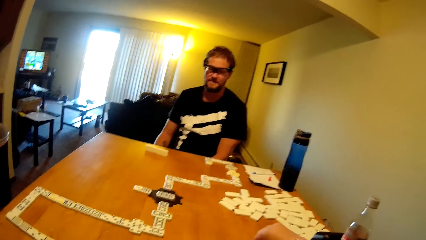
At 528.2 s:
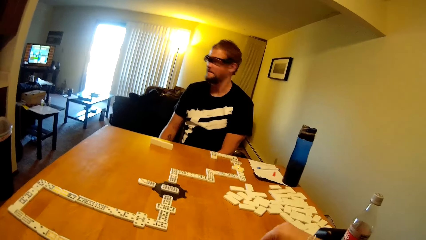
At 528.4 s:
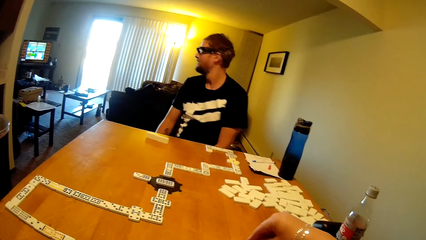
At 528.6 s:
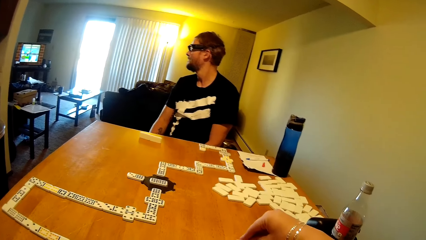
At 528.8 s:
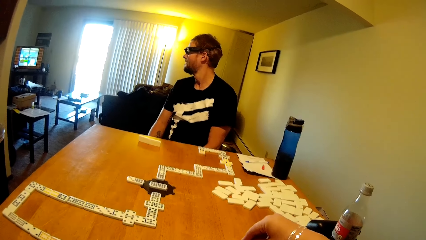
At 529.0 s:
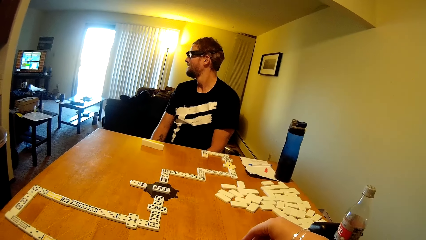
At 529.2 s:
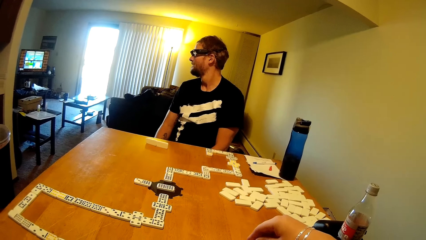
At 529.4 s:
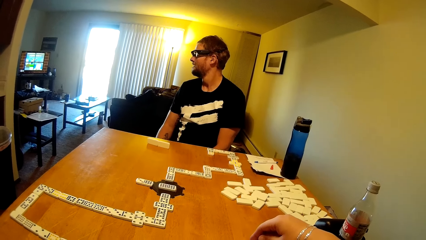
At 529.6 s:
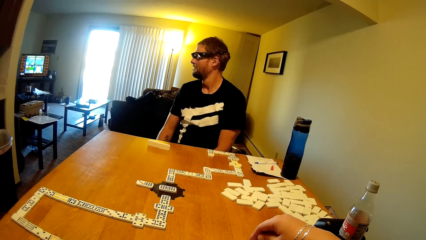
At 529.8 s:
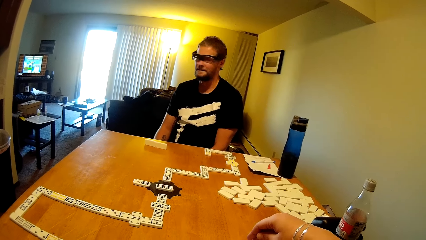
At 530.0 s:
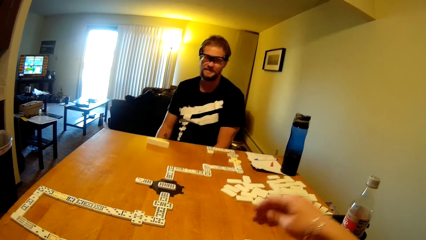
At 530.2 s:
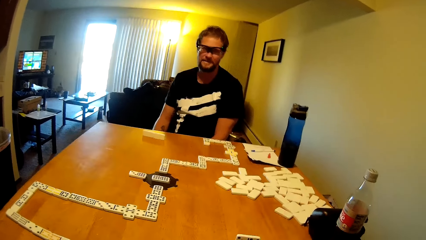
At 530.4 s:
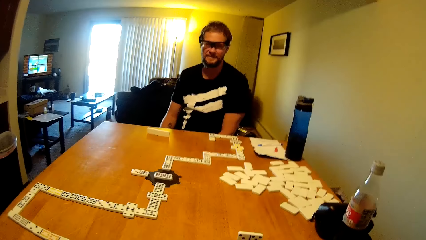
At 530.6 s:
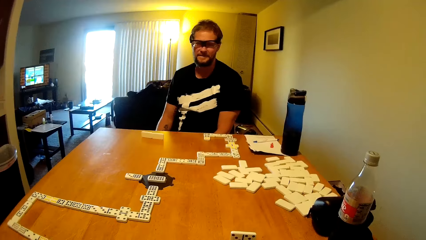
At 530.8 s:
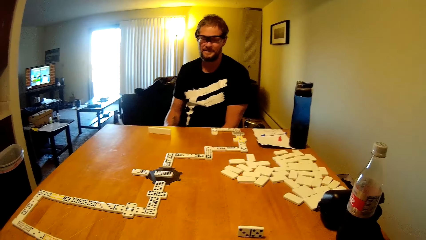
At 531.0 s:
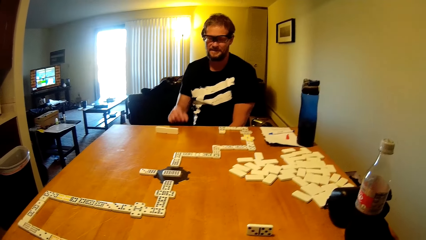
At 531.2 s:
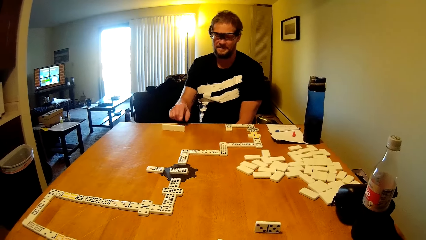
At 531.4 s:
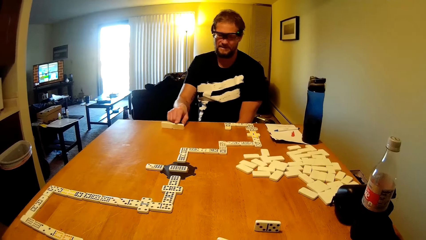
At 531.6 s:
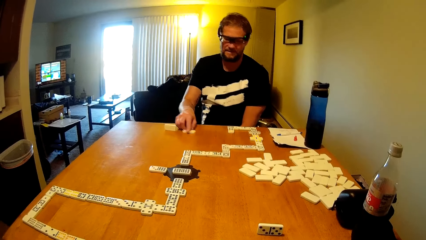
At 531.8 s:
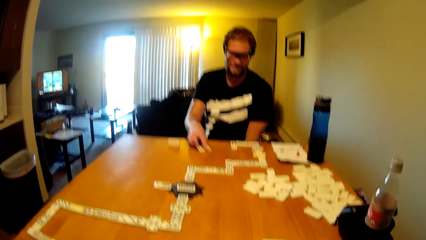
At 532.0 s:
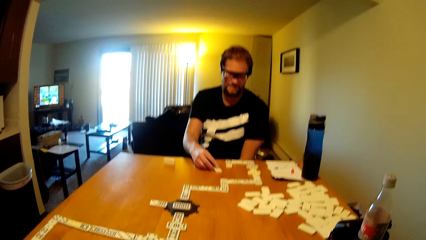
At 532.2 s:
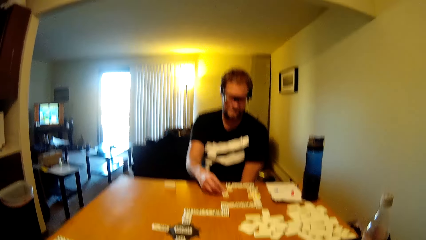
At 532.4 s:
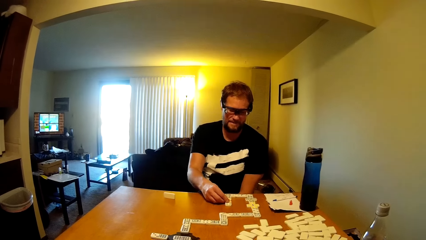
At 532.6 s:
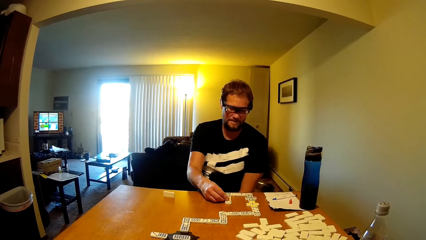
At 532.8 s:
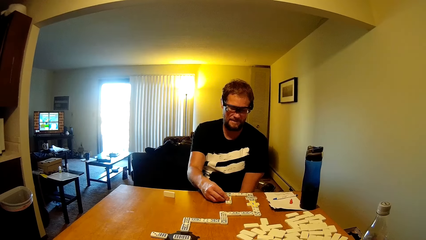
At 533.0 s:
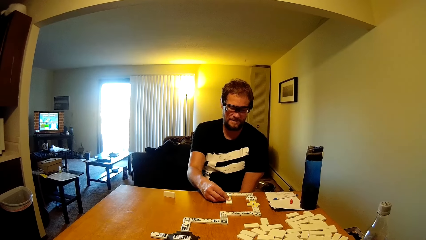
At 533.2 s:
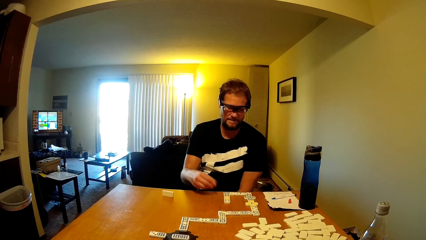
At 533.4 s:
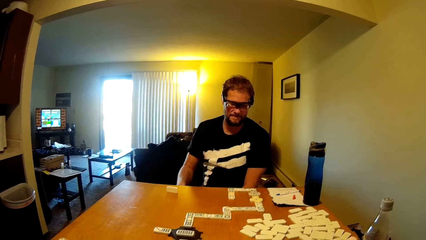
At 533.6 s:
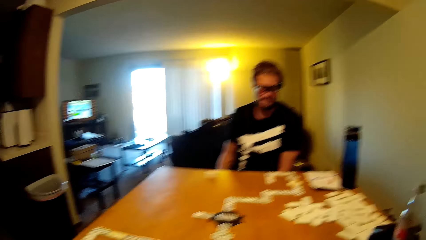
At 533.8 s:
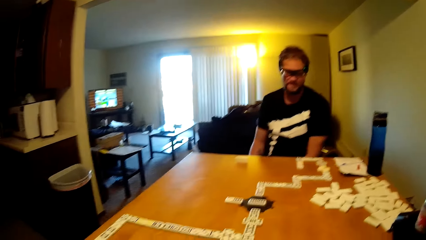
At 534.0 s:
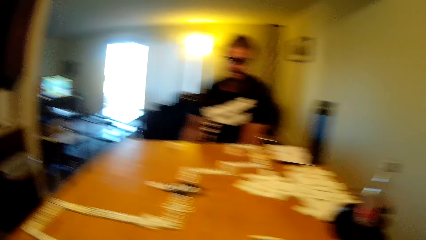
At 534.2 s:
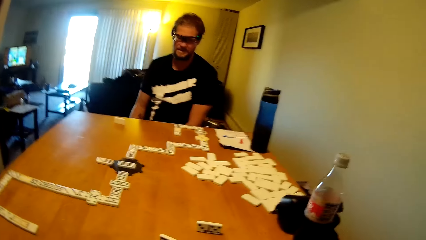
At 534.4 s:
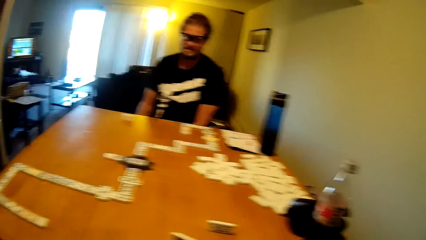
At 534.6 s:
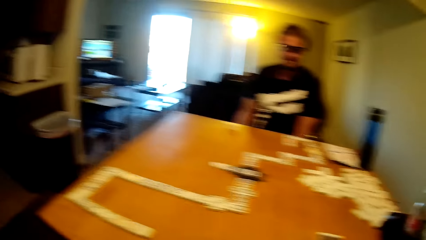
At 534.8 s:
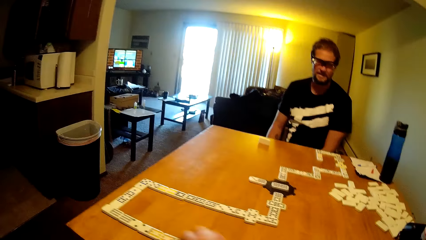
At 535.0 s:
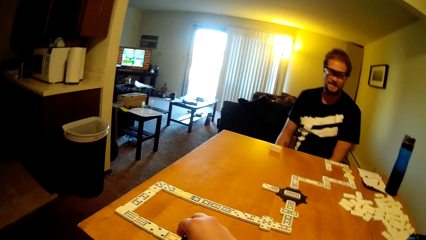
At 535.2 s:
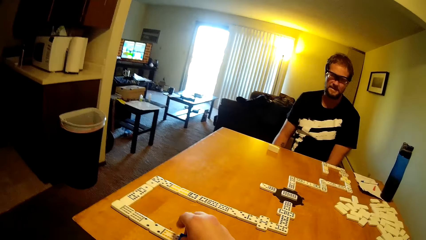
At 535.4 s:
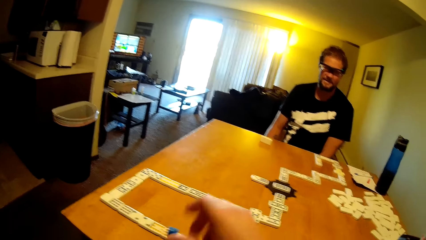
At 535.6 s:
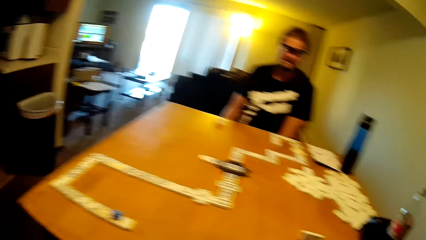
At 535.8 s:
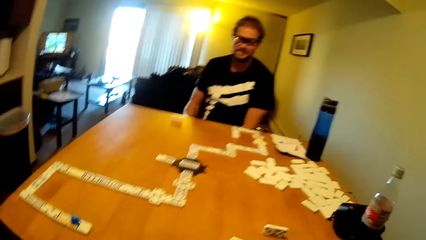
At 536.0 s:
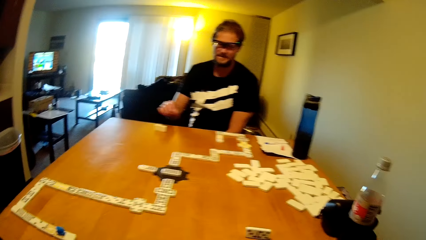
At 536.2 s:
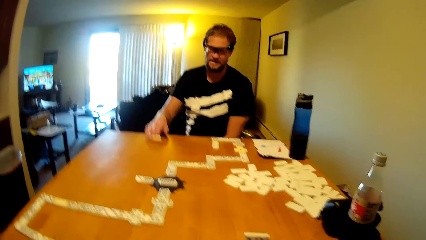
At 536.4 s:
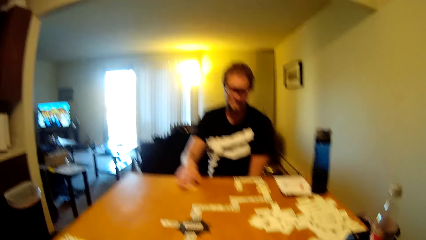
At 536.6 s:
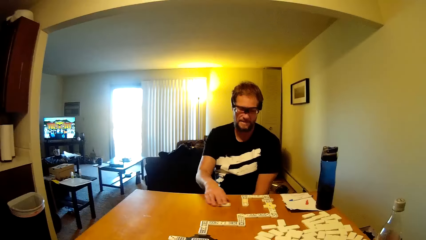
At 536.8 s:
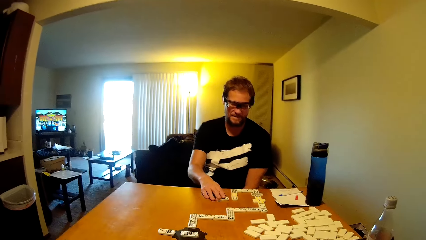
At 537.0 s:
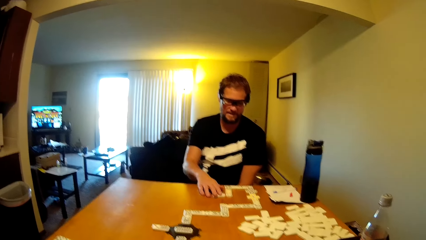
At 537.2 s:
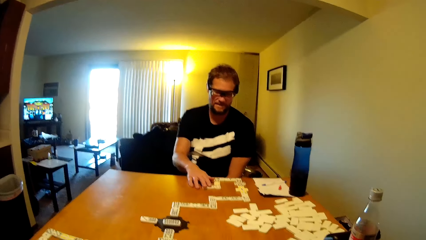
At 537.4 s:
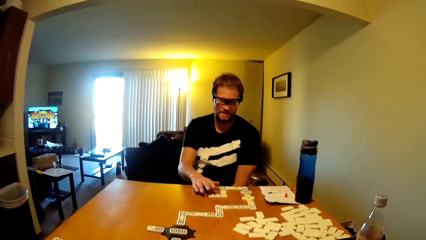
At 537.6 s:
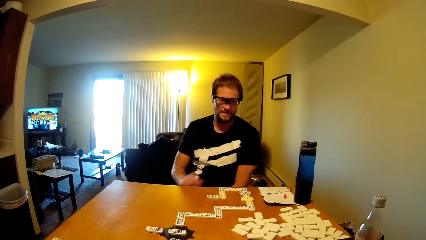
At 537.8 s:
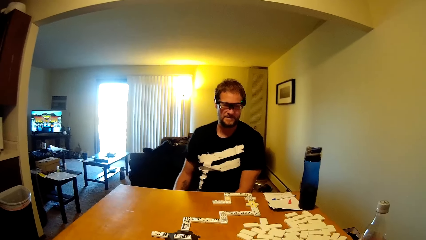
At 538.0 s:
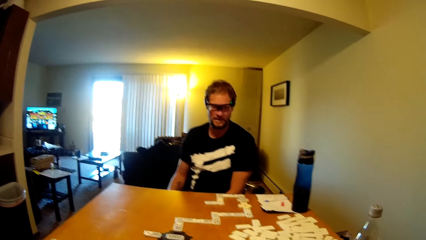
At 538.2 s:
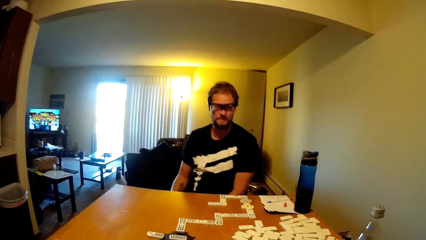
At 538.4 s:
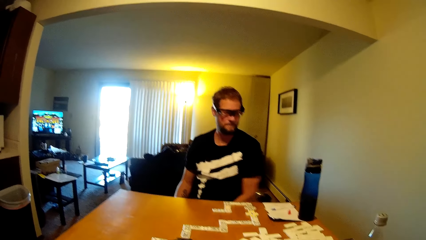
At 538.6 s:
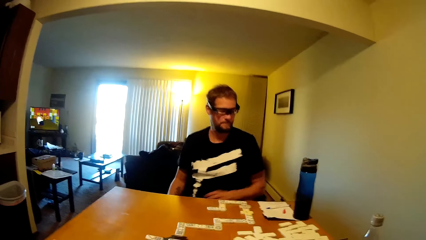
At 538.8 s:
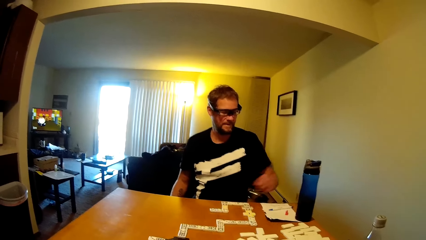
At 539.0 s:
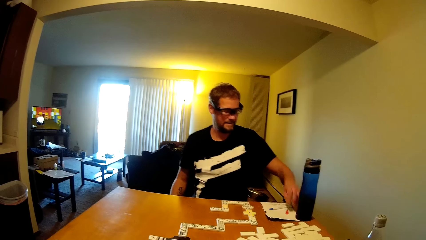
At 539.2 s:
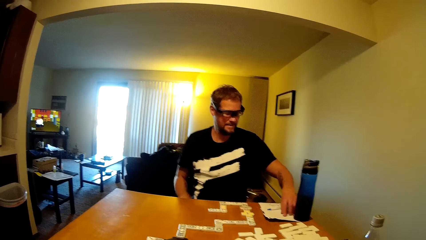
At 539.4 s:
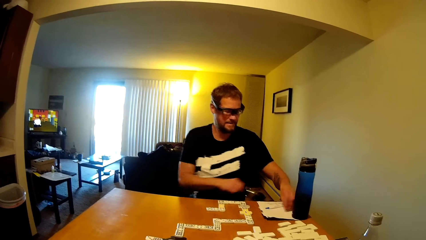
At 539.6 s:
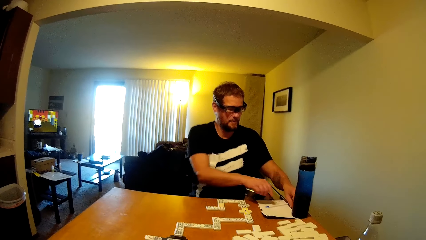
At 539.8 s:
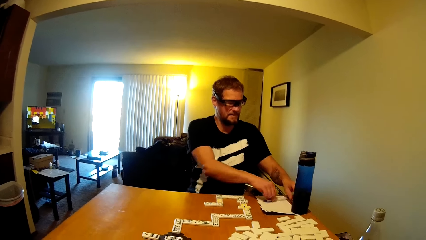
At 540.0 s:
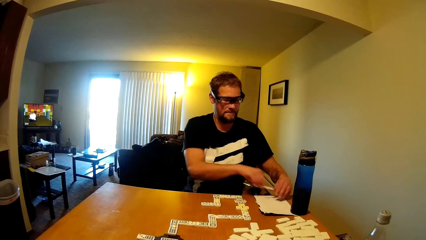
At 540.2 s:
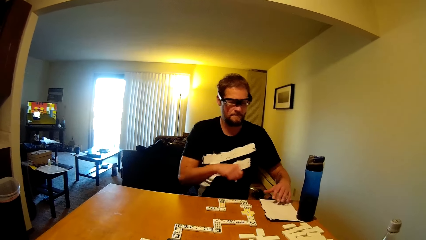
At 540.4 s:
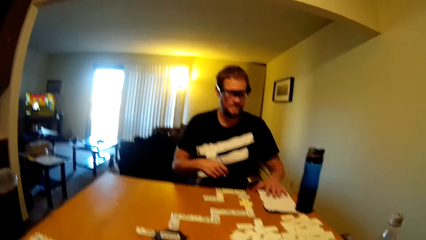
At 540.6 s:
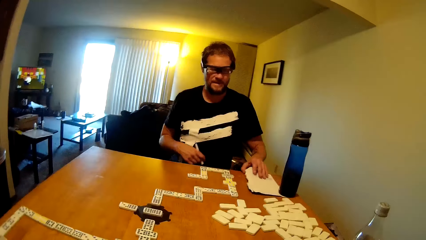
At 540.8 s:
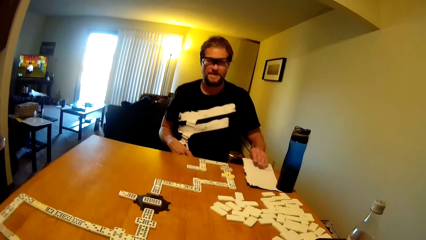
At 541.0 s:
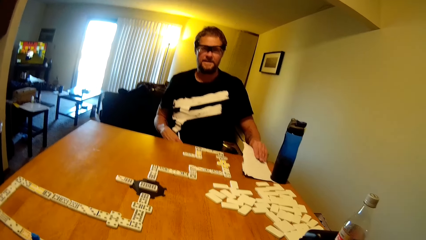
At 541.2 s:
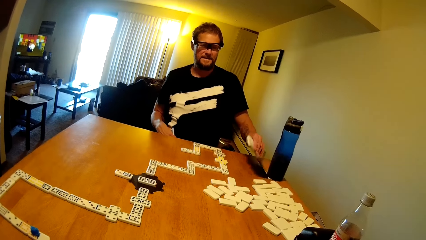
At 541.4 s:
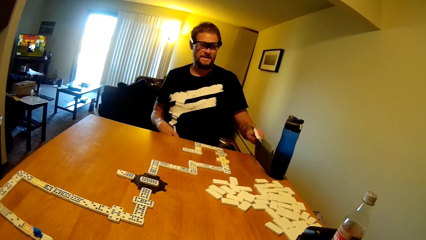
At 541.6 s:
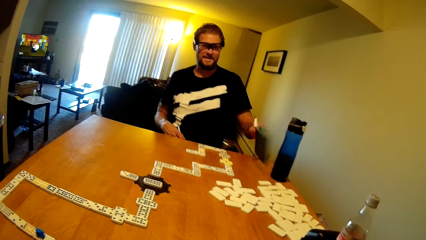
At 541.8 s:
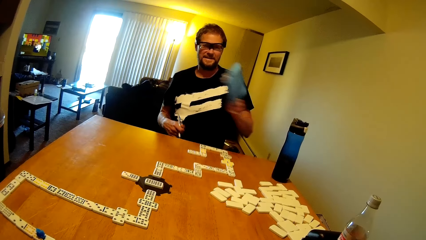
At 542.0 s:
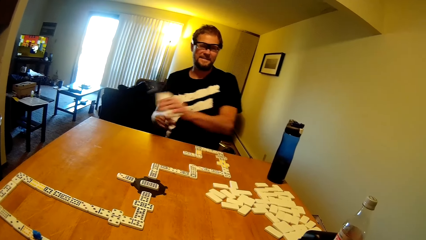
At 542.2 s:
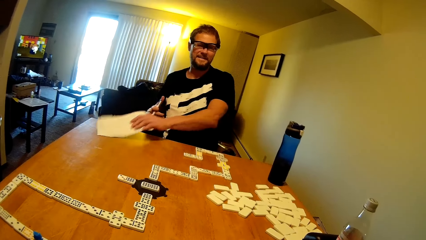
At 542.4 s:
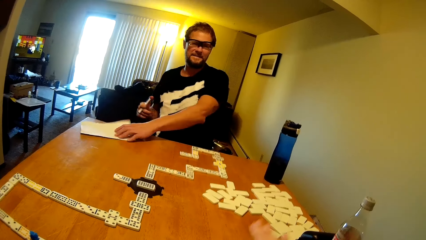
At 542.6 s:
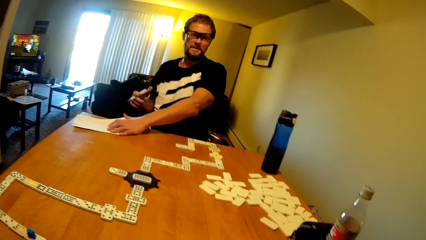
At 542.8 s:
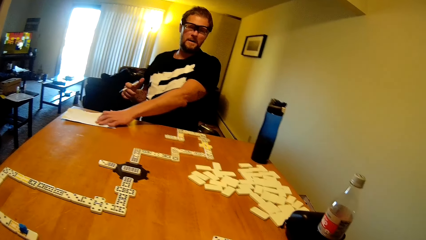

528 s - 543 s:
The camera wearer puts the dominoes card on the table. A man looks at the television, plays a dominoes game, takes the dominoes card and puts the dominoes card on the table. The man picks up a pen, picks up a paper and puts the paper on the table.
